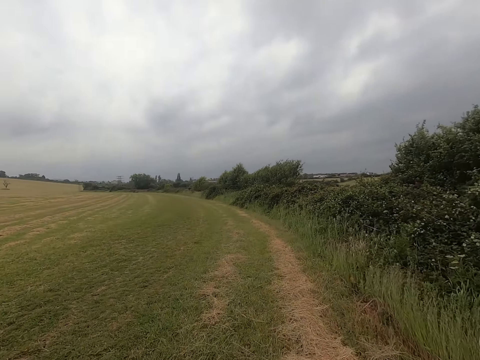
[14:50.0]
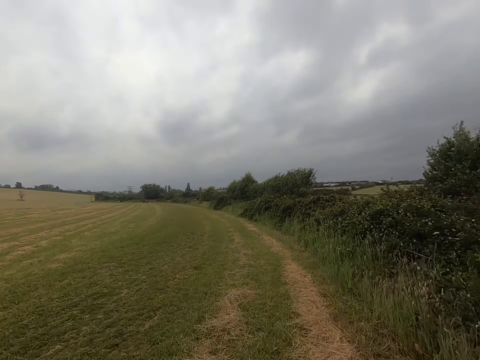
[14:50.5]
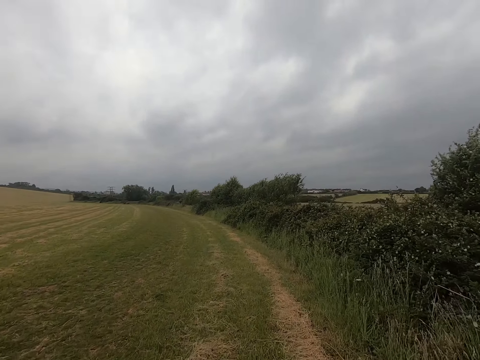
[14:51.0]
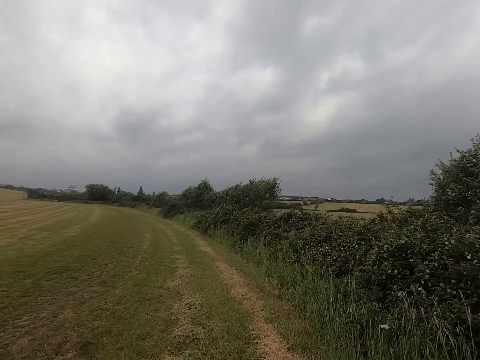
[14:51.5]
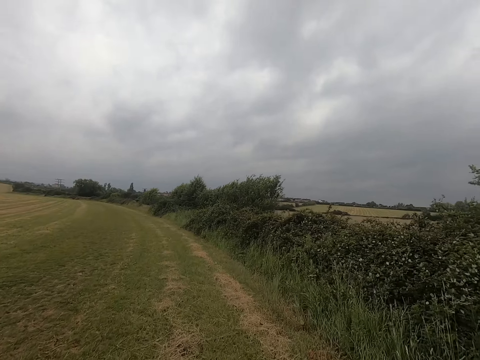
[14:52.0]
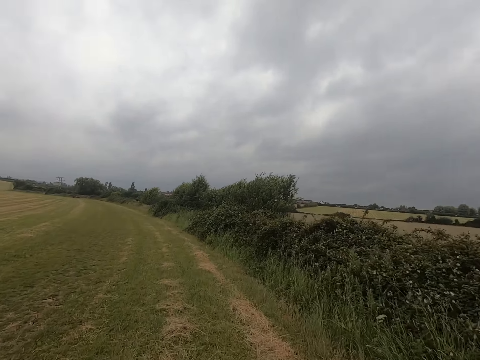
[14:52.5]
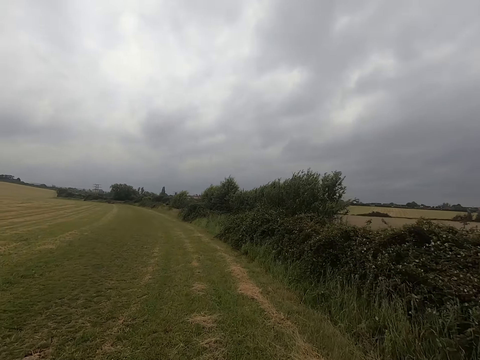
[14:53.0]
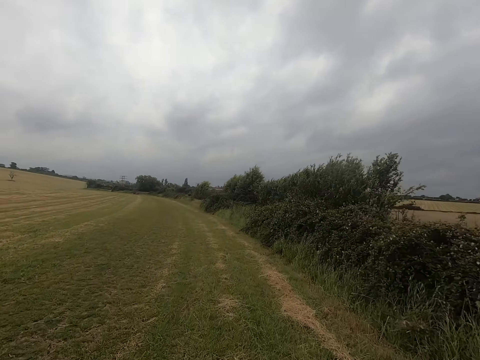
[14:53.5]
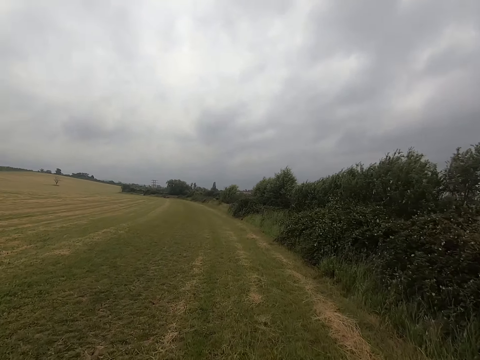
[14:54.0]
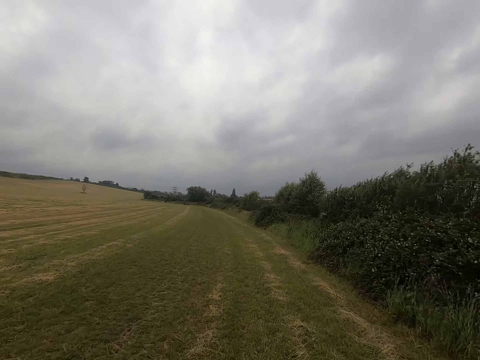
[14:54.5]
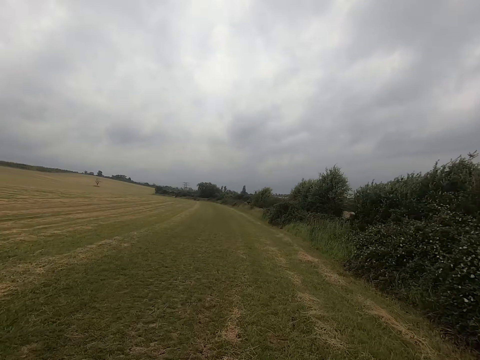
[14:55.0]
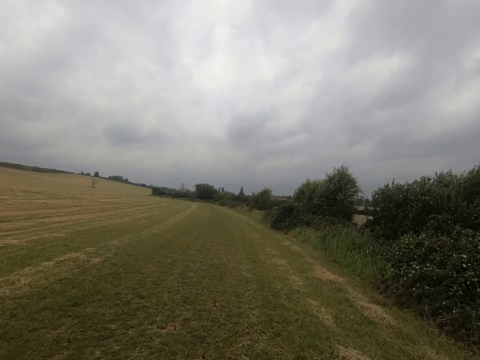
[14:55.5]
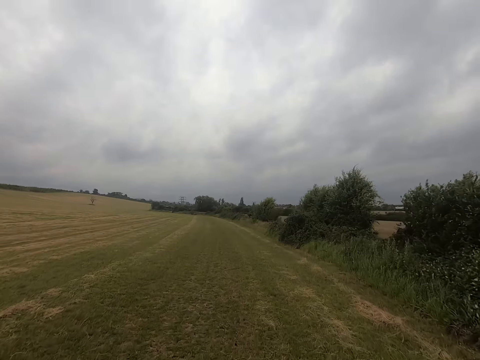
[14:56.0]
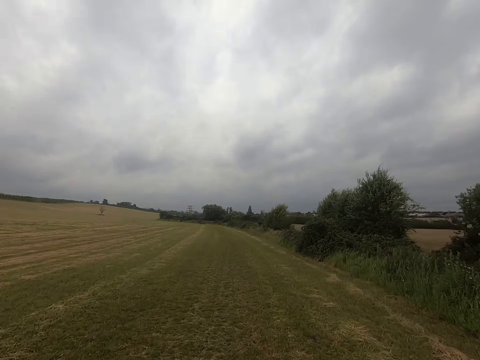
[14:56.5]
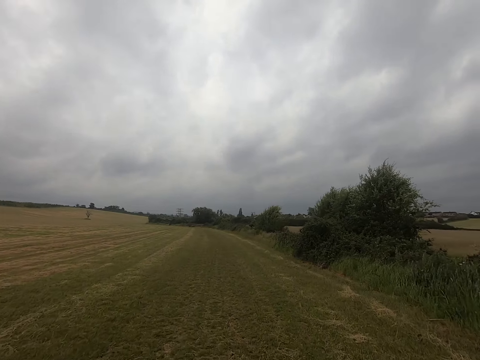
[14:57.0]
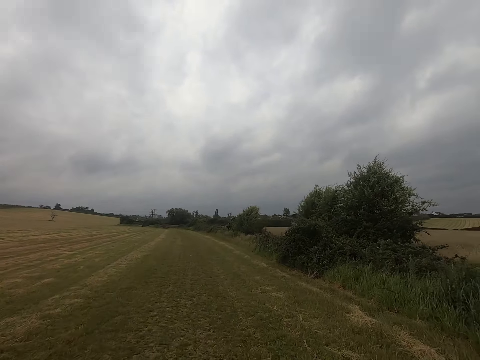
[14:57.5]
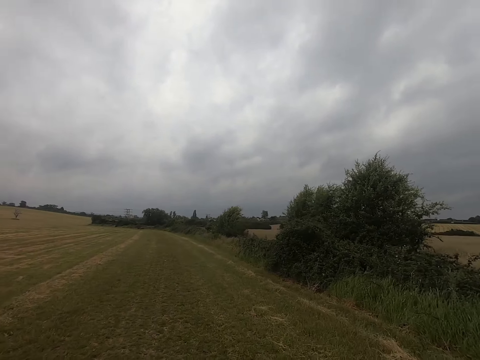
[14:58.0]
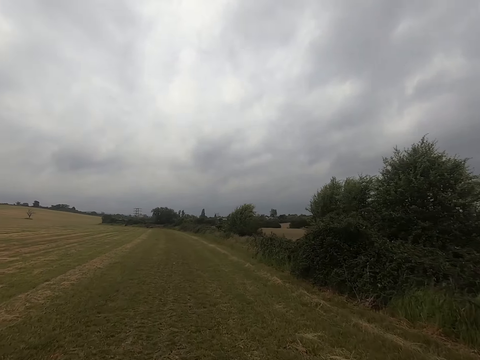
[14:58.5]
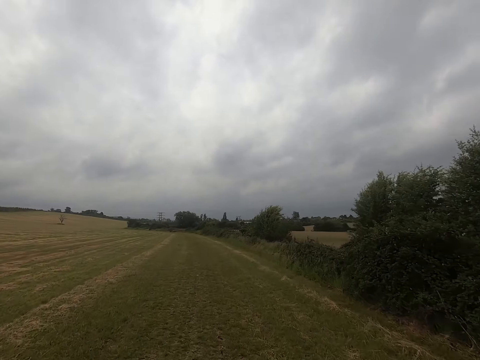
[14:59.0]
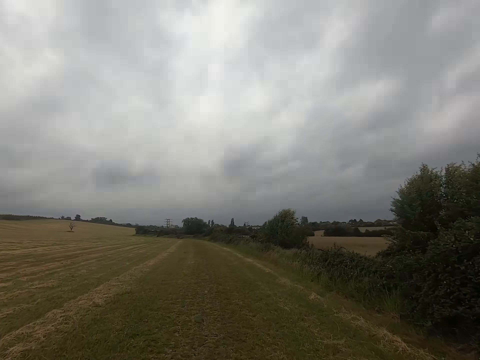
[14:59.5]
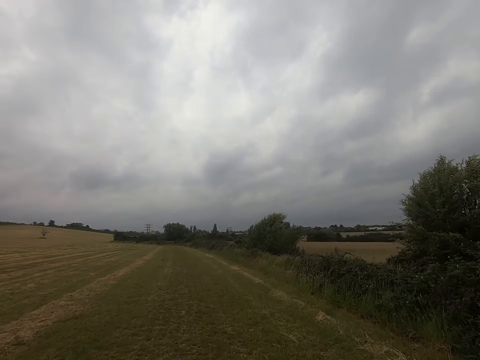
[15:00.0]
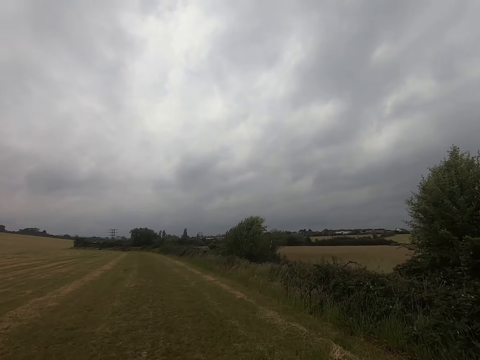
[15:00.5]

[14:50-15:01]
The camera wearer runs in the field.

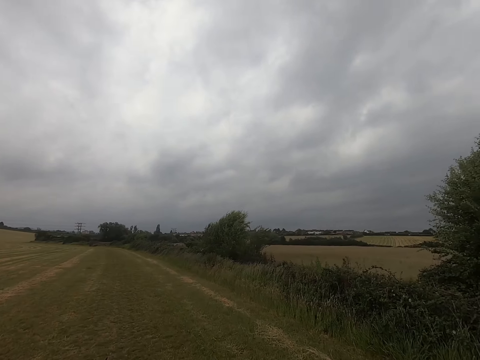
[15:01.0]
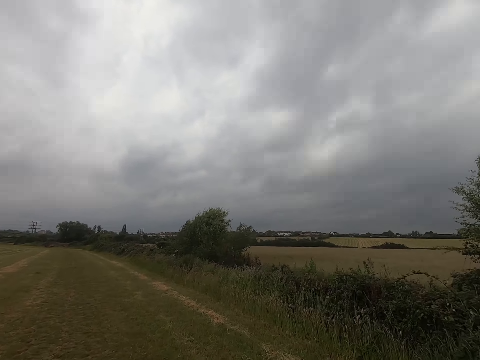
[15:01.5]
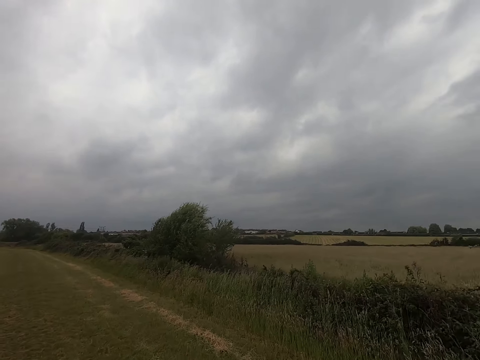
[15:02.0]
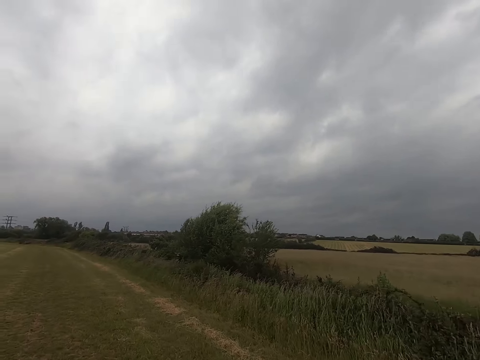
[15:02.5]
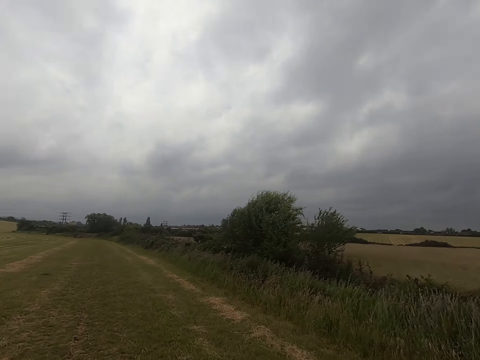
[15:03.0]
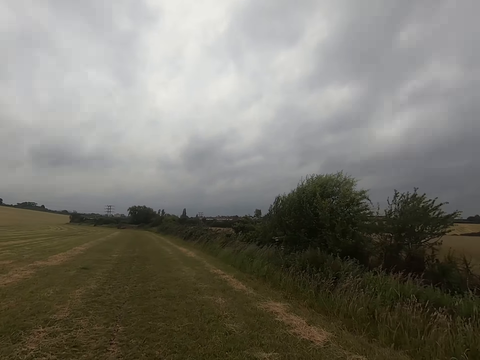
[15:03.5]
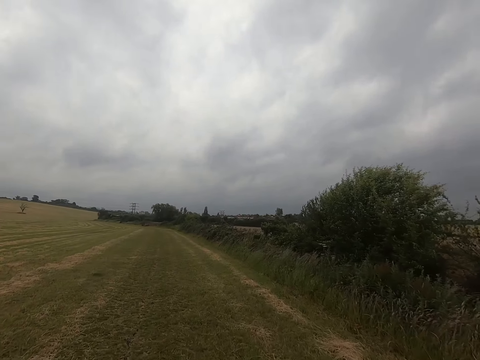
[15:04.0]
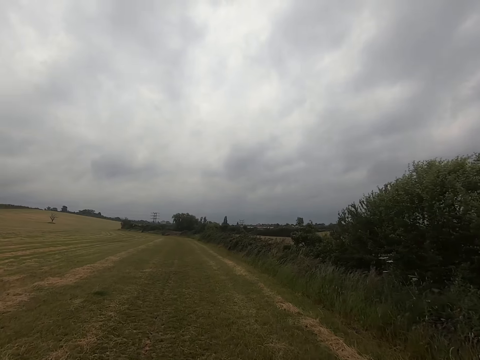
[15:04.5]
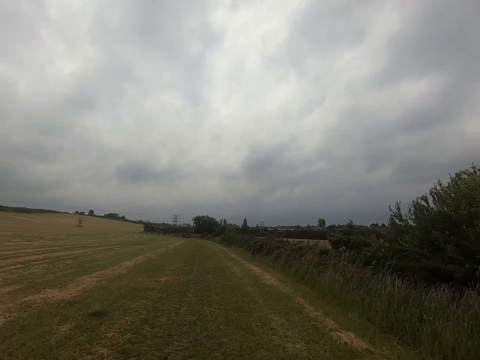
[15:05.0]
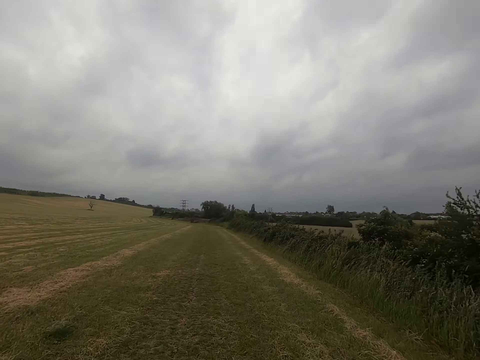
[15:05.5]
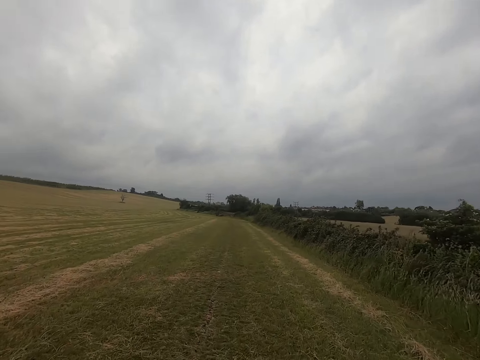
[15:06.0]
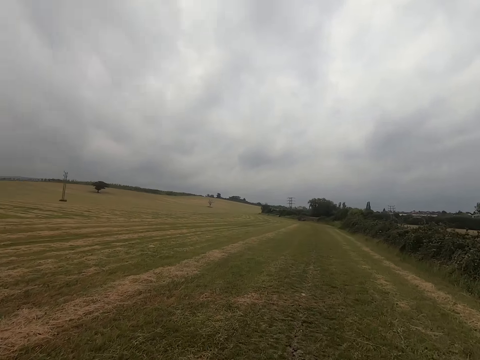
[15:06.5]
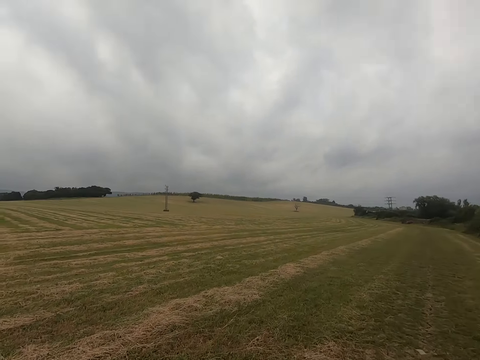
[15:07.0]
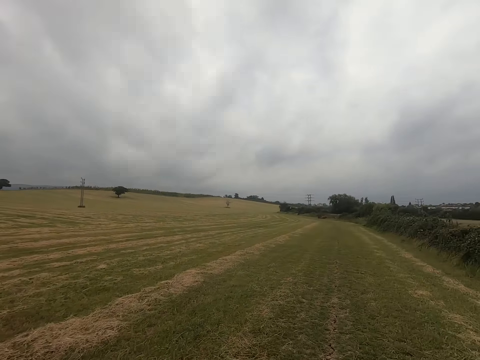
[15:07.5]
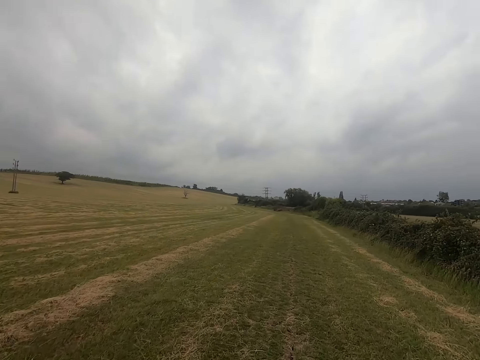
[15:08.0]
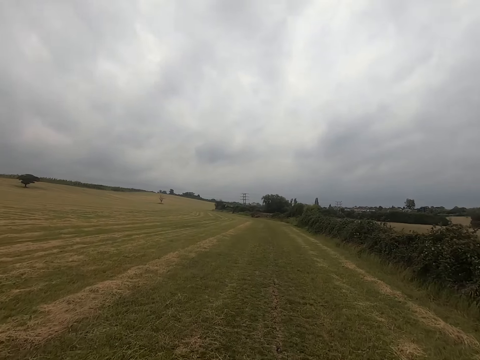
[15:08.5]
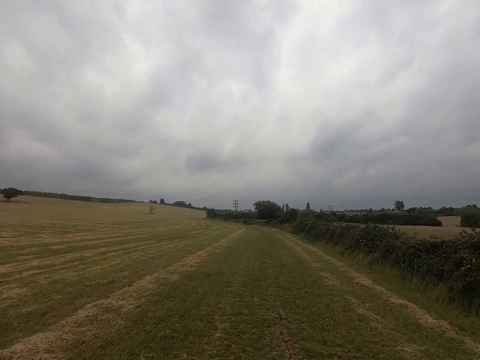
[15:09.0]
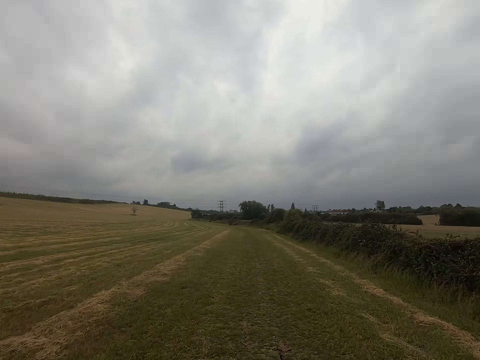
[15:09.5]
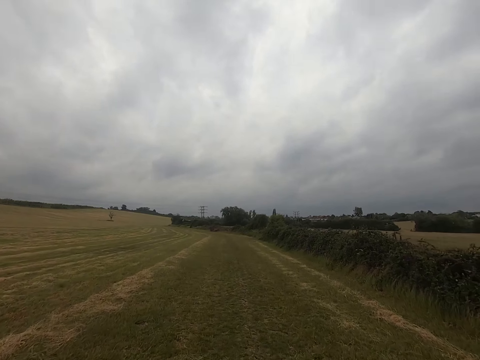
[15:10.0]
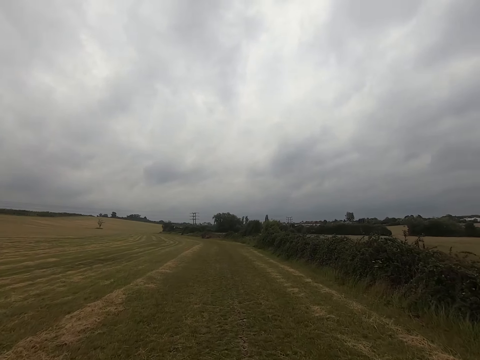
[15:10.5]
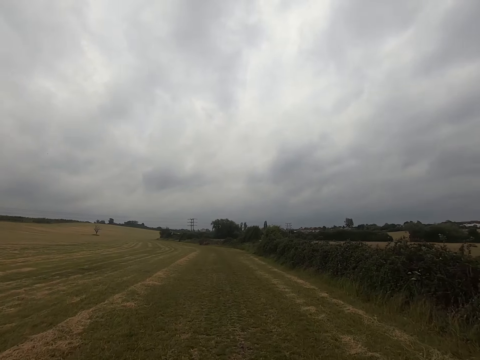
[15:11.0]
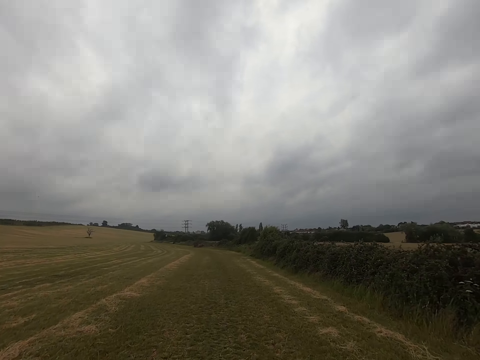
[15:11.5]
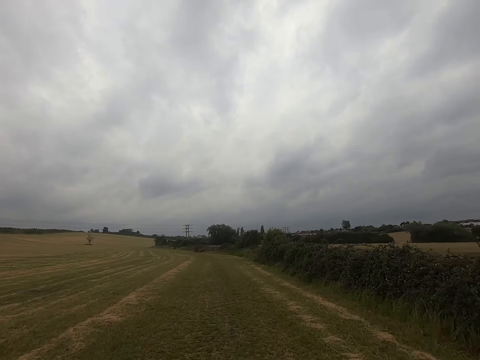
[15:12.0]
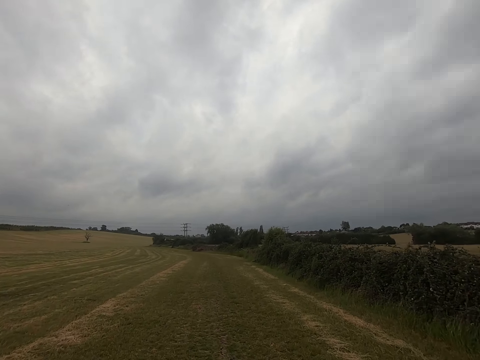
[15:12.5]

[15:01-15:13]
The camera wearer runs in the field. They look around. They run in the field.

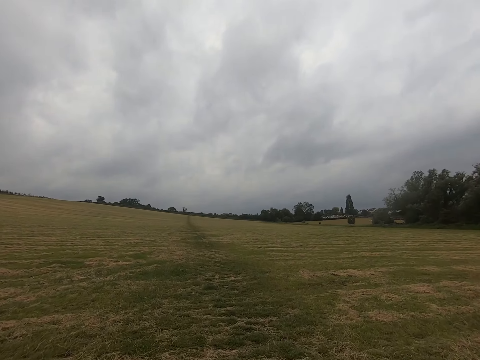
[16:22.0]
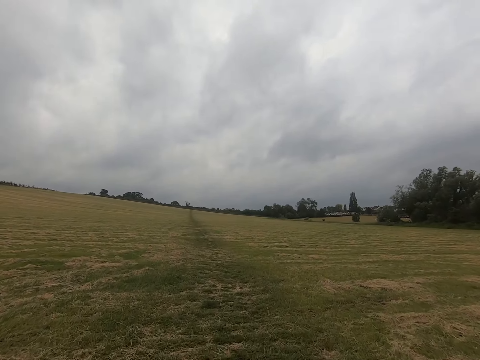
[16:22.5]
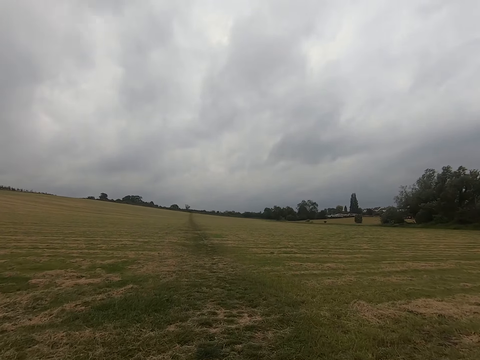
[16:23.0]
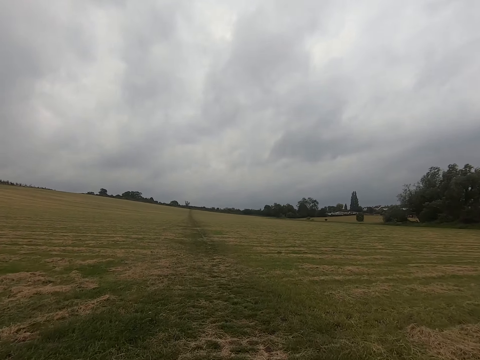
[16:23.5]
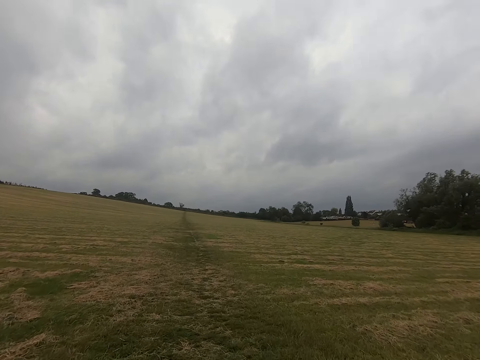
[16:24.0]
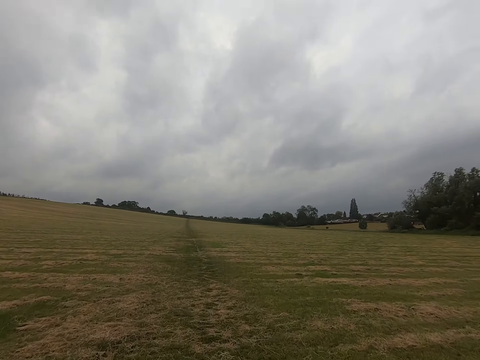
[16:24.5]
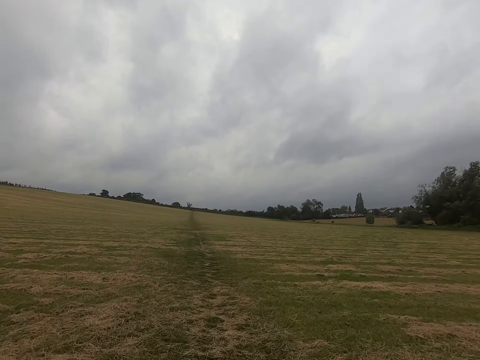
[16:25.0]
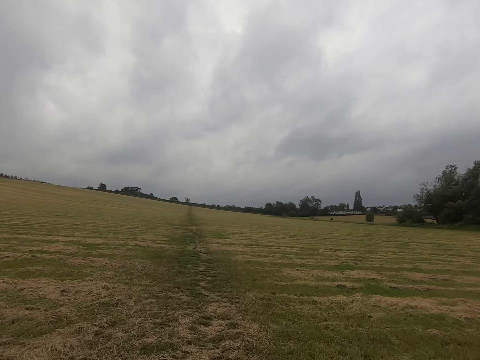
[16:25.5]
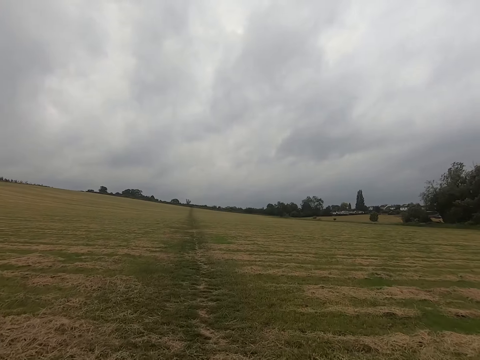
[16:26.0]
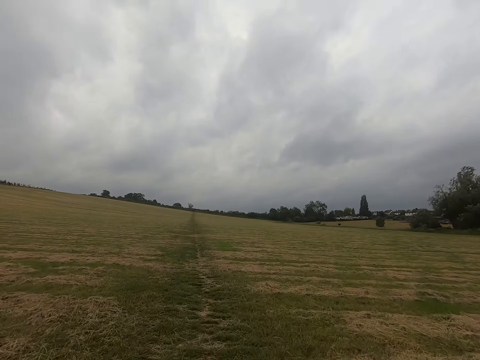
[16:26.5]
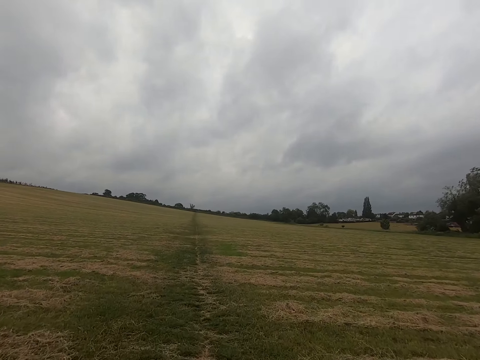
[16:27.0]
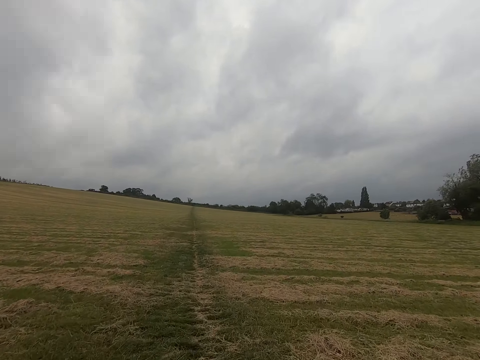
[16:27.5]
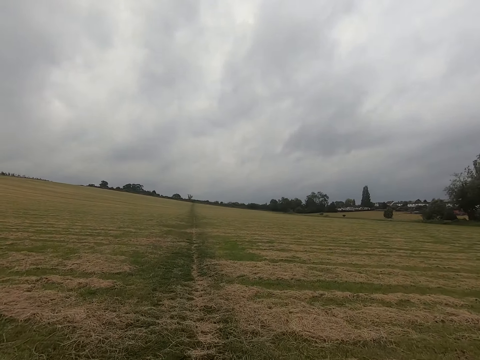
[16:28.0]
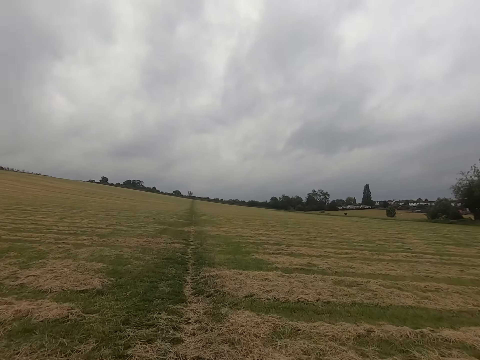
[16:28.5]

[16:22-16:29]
The camera wearer runs in the field.
